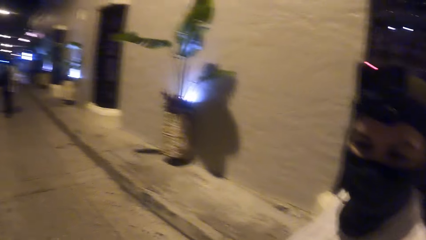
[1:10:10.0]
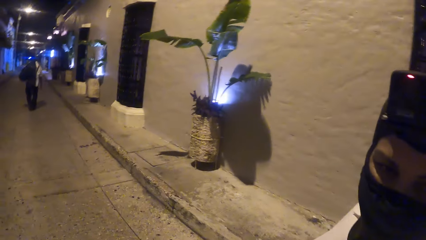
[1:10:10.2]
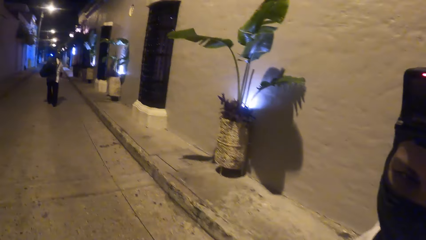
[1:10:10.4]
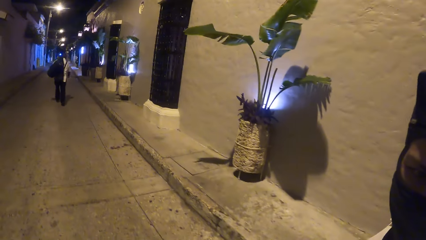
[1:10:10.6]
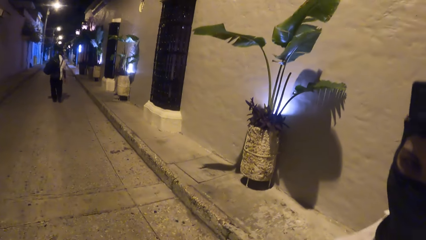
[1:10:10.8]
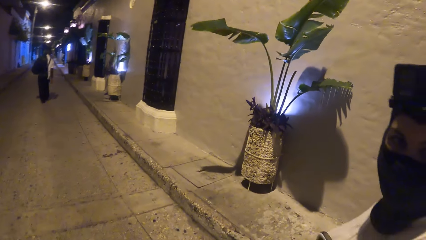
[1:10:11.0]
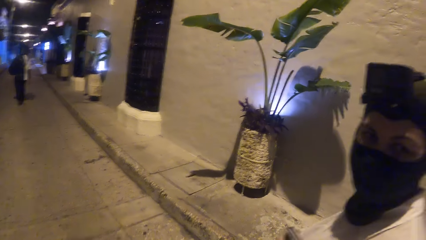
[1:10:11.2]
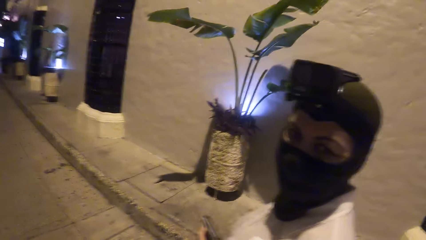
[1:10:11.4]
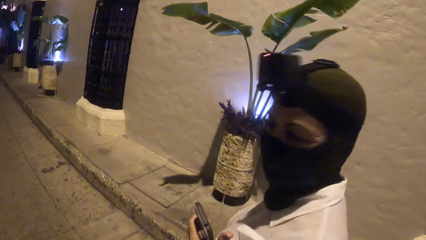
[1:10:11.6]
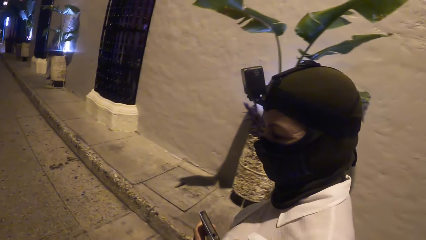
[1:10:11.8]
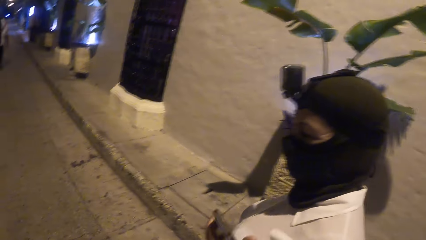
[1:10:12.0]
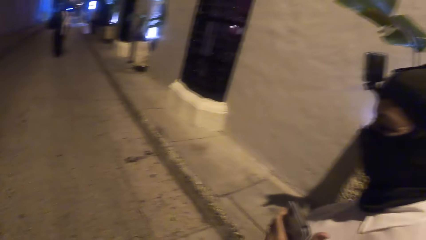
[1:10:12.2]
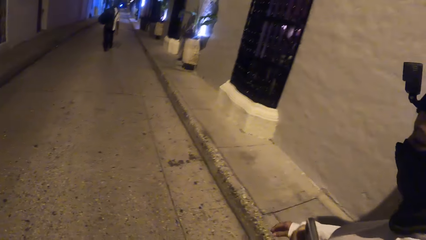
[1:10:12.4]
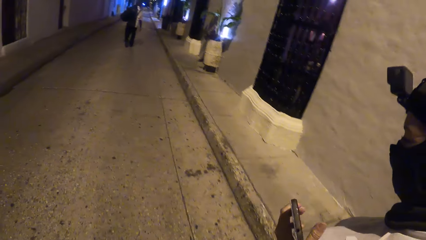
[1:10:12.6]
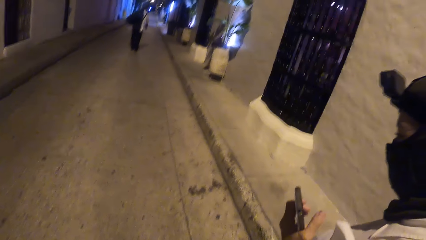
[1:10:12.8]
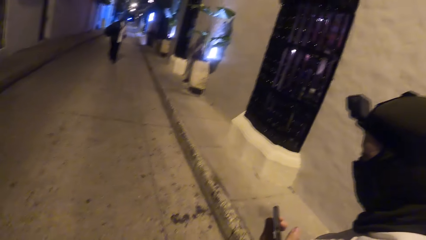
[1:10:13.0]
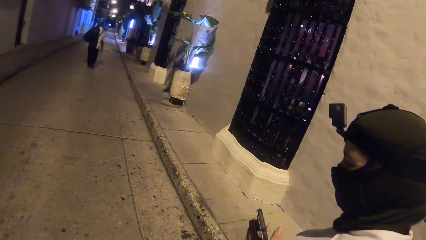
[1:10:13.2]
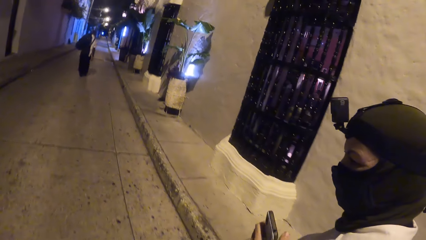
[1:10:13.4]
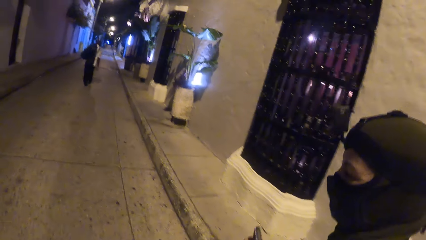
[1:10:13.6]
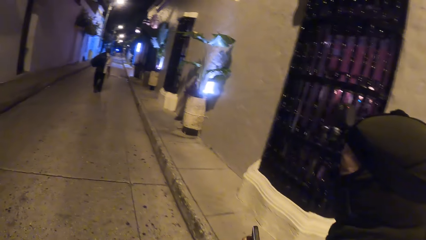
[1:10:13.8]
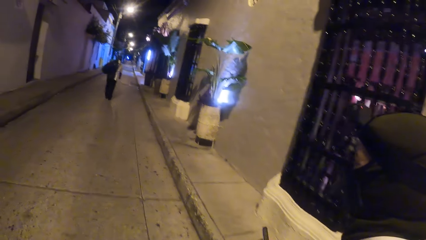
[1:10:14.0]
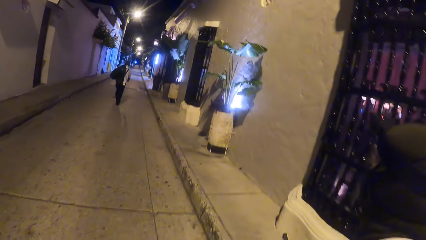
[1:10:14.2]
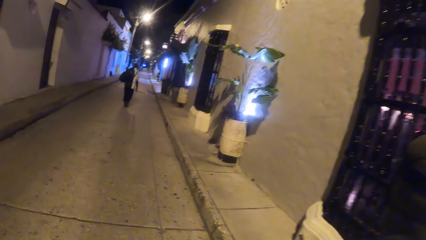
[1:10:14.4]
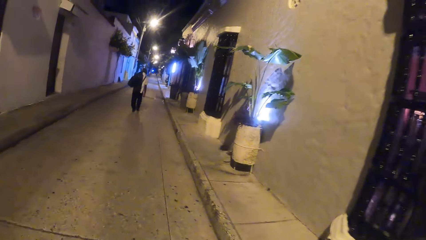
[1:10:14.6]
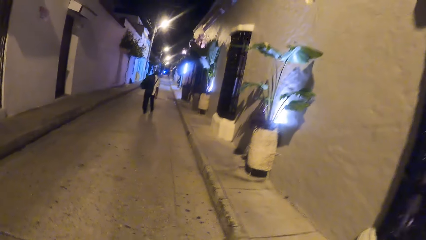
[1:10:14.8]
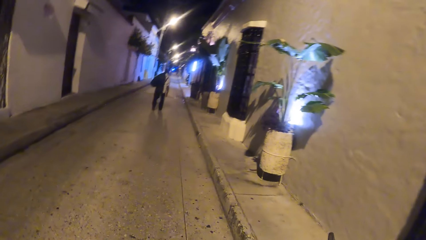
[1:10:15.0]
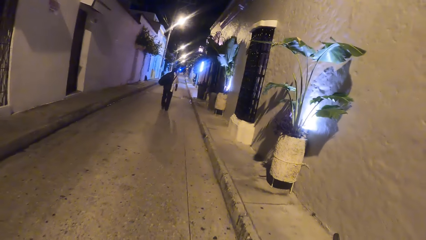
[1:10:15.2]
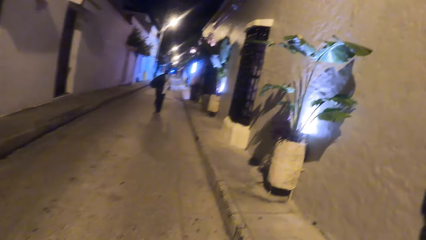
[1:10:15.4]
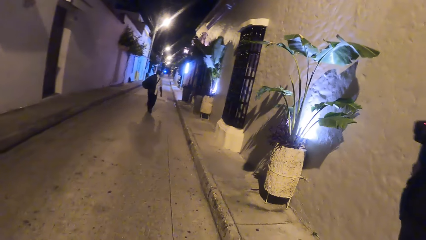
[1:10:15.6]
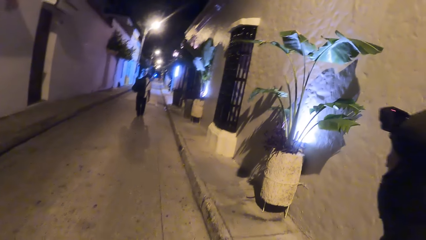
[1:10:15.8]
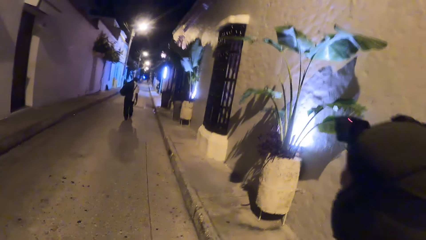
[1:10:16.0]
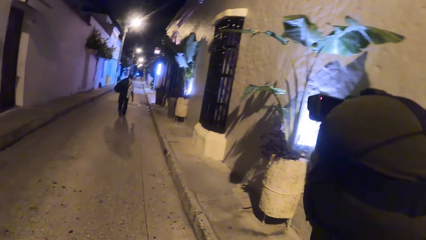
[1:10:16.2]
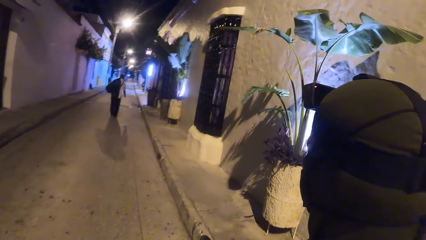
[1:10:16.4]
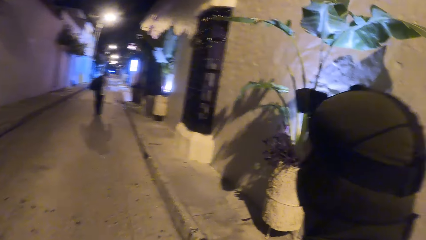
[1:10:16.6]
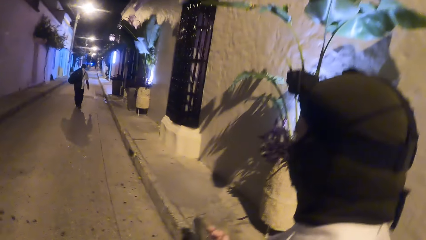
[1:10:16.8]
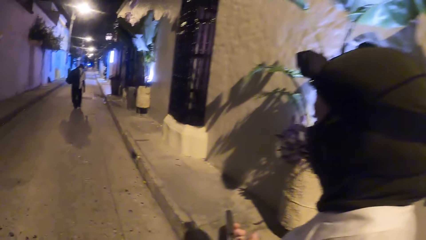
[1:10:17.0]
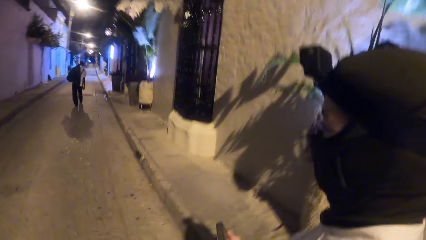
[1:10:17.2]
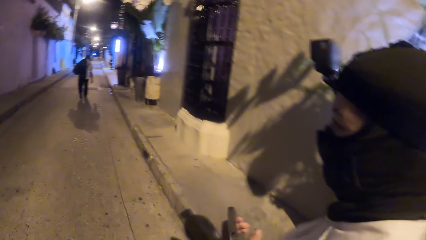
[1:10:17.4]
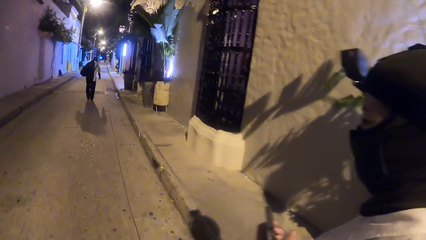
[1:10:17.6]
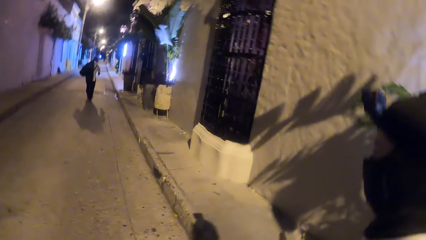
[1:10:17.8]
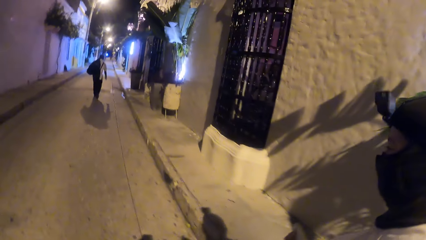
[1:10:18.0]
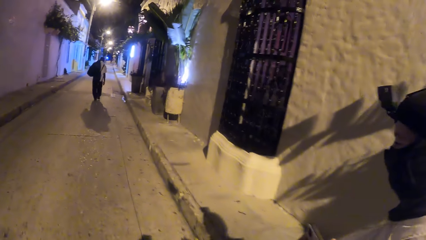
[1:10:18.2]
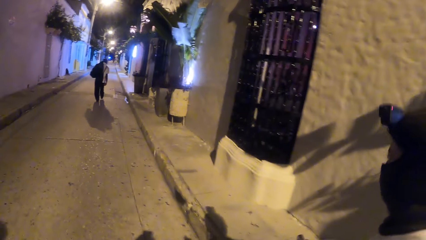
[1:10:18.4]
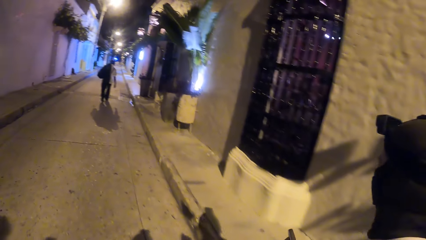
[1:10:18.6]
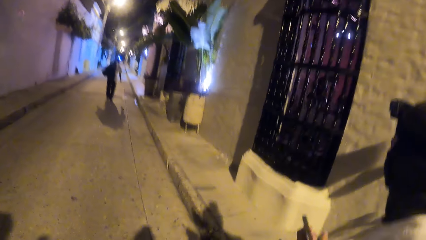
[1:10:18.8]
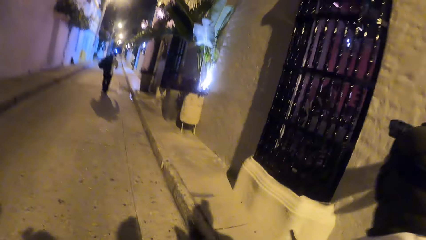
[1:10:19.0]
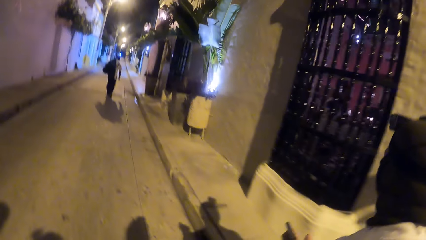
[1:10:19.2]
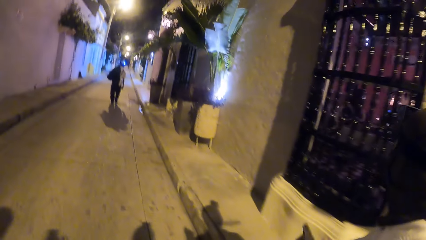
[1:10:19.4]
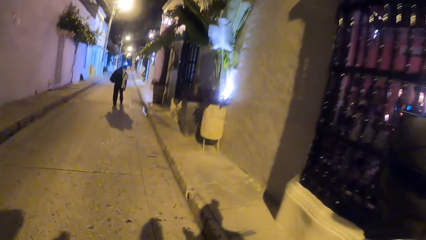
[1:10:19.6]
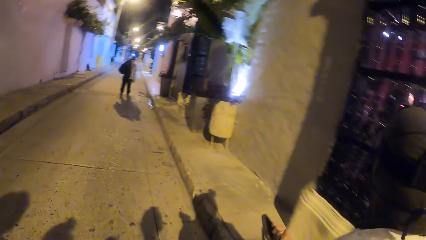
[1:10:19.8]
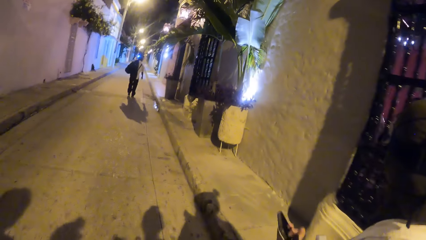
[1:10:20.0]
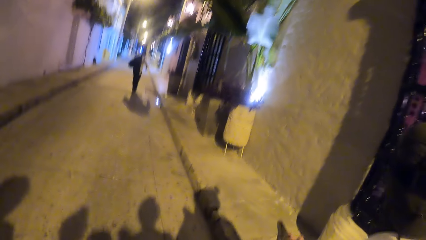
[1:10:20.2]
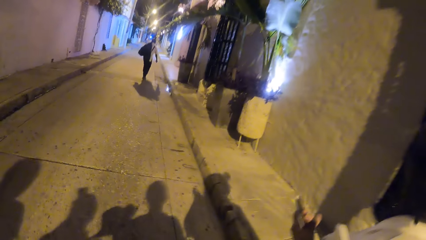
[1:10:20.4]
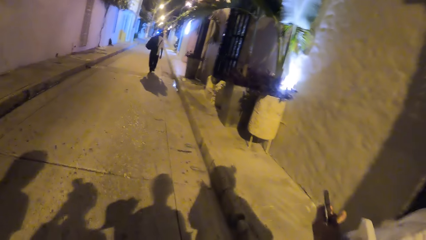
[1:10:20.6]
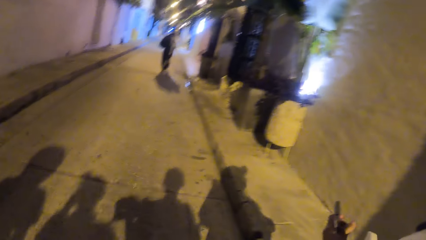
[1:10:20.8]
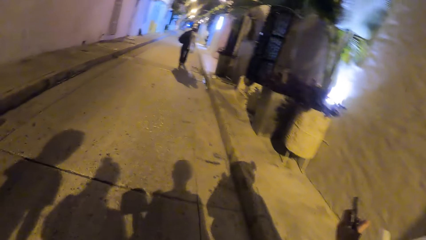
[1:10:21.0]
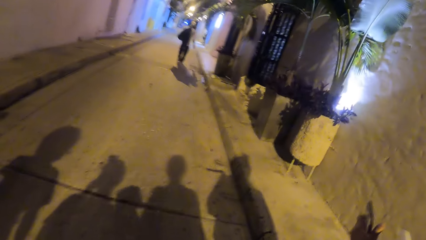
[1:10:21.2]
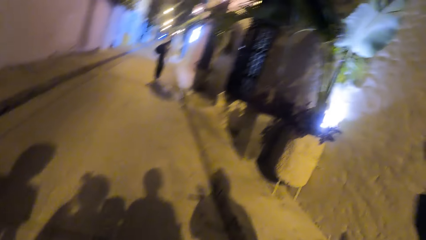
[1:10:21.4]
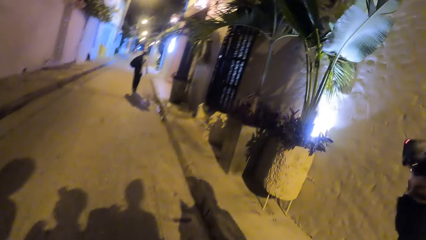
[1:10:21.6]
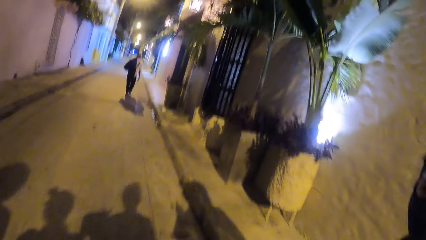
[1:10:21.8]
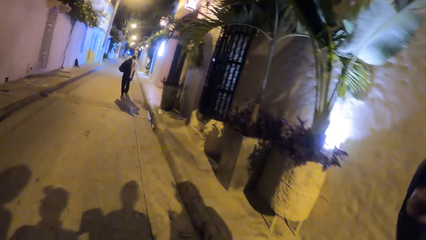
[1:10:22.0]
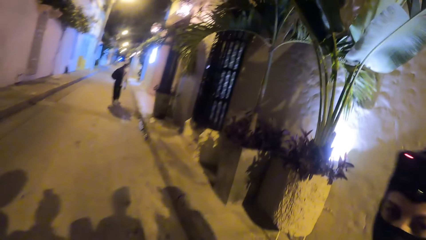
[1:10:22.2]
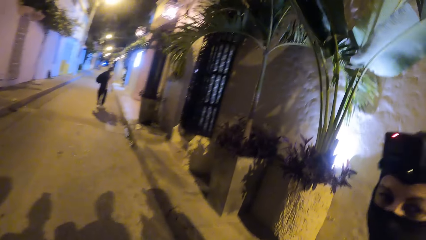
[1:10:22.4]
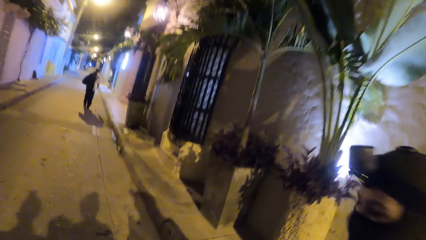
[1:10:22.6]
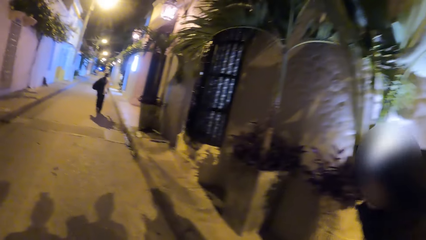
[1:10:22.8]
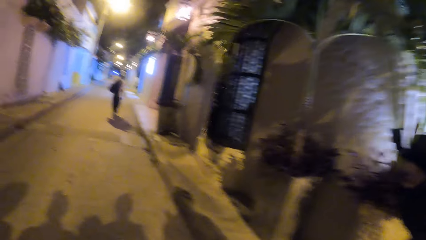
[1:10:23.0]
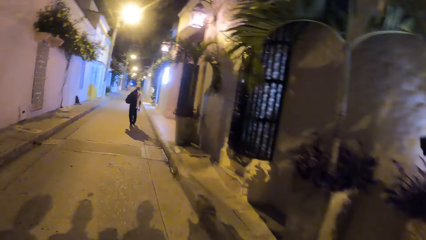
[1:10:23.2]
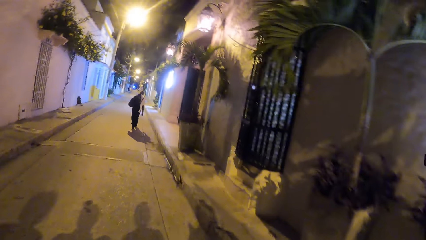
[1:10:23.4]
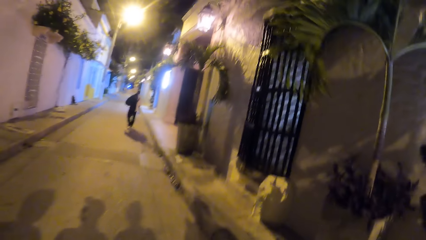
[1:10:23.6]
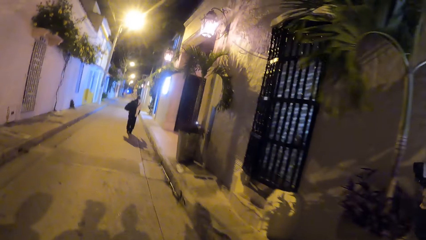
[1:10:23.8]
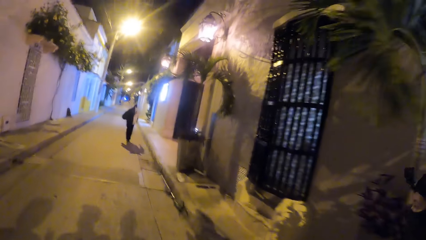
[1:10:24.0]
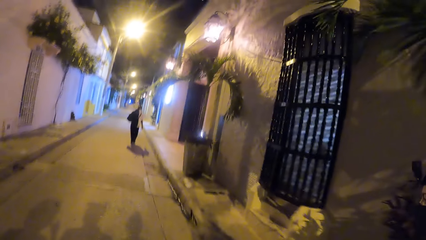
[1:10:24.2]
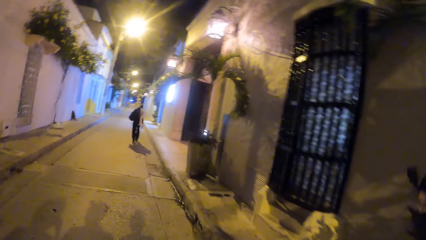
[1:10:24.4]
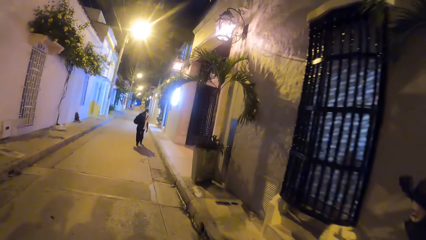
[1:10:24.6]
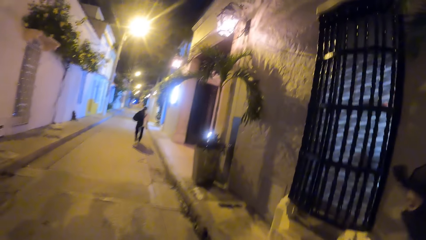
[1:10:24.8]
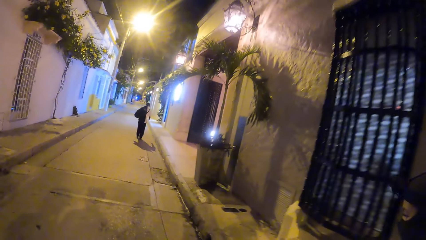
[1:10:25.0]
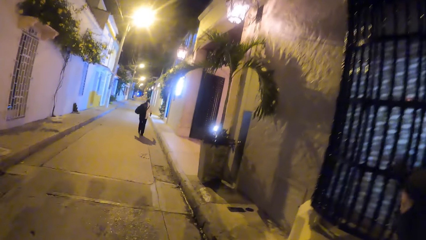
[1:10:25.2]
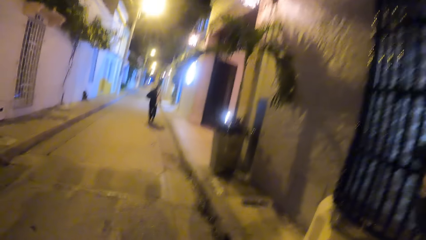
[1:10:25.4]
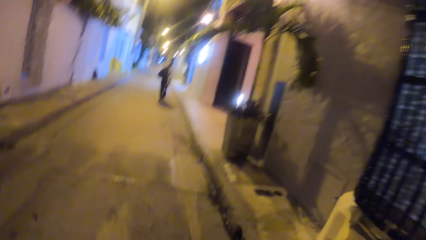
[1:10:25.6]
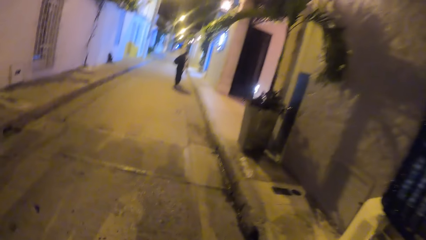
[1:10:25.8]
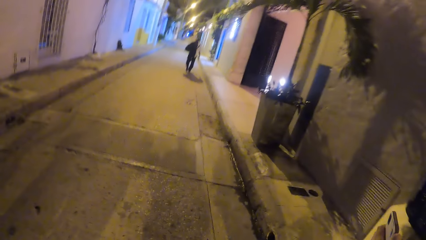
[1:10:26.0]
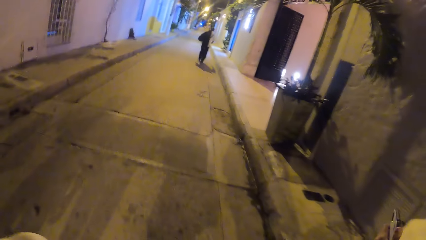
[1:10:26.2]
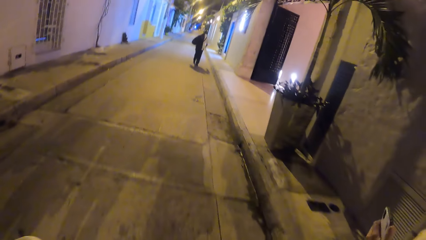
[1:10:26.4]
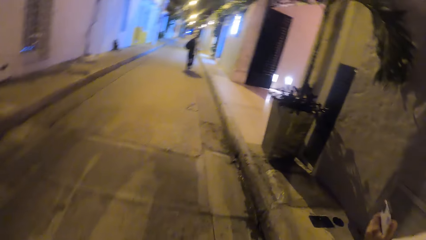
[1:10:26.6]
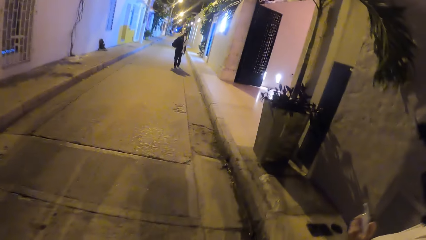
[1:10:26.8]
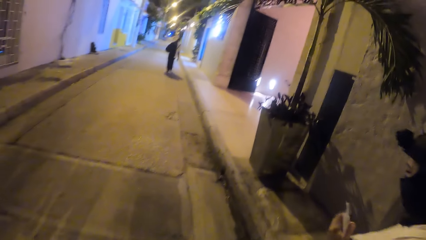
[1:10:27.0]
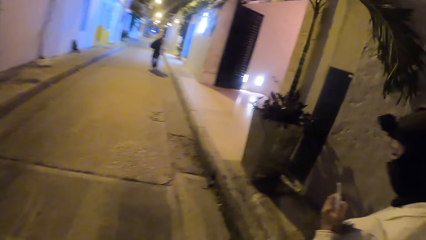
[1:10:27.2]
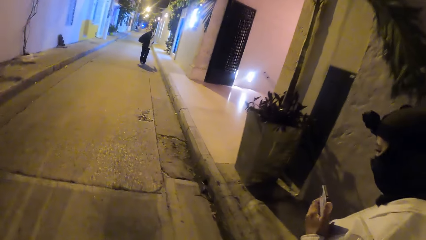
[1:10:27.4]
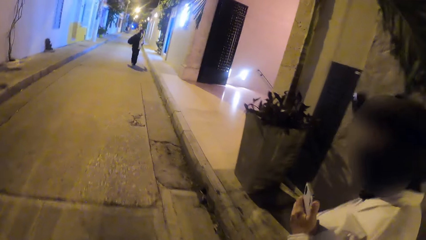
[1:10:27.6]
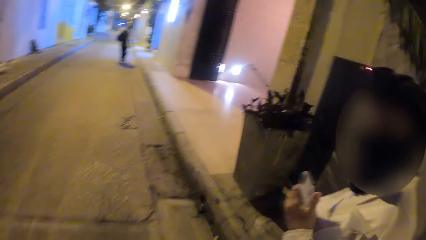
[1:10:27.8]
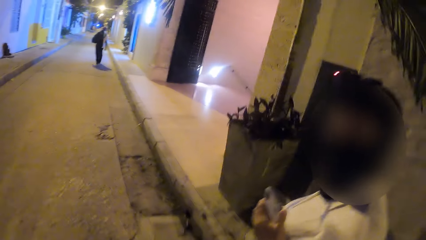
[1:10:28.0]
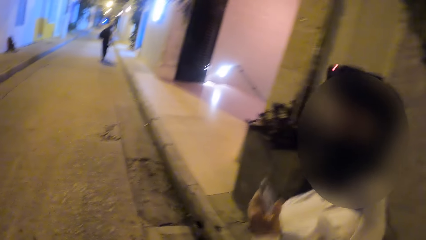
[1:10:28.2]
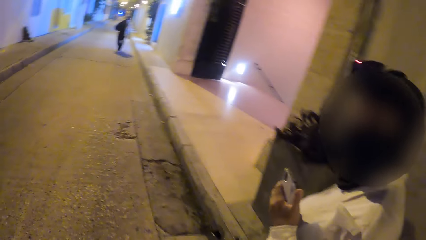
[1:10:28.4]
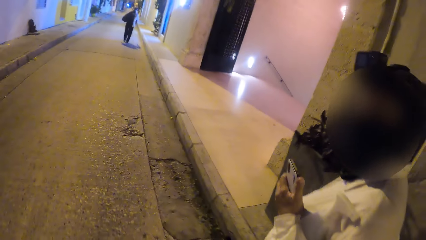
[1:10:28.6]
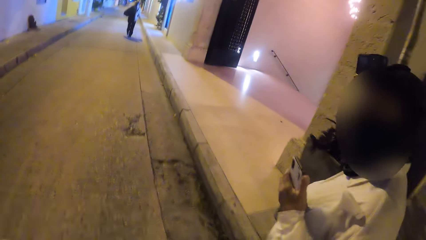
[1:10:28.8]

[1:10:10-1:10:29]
The camera wearer converses with a person. They walk on the streets.
